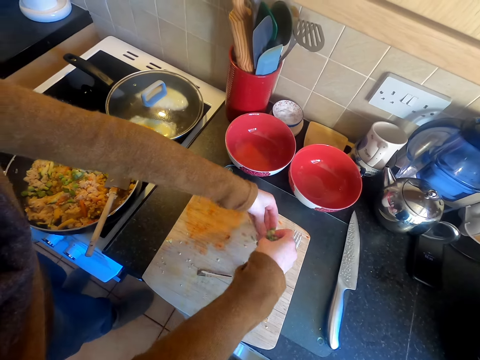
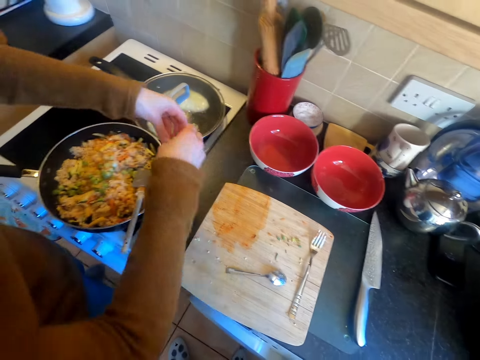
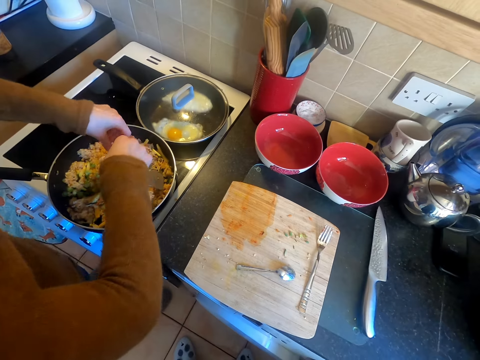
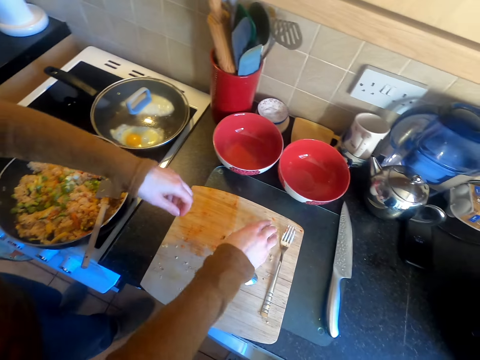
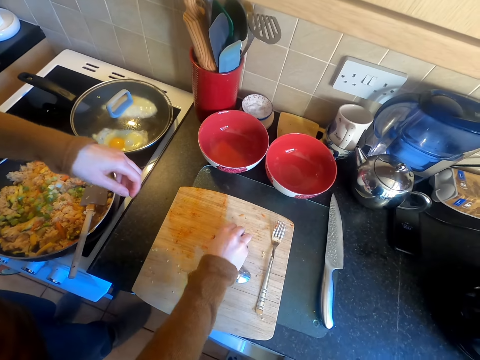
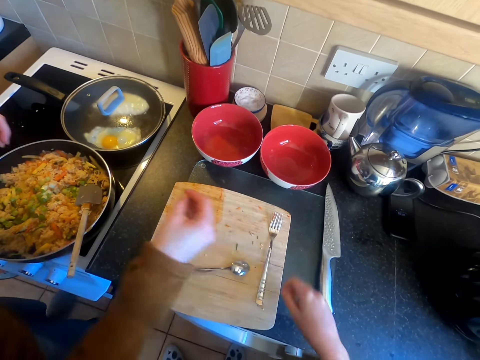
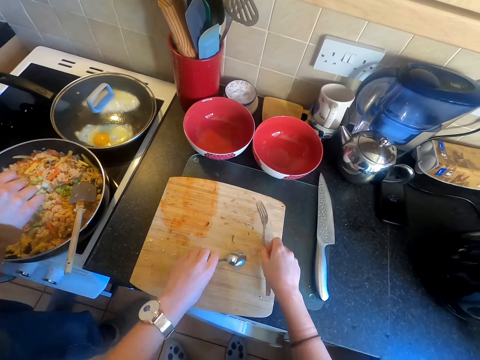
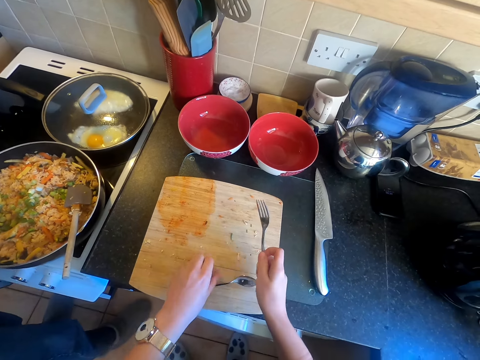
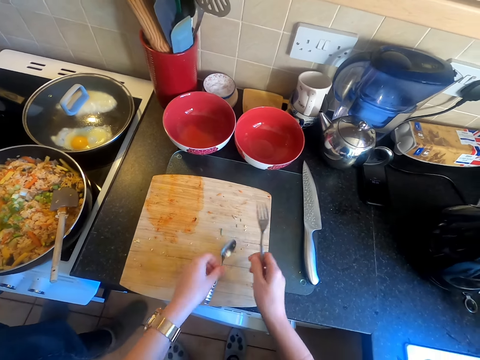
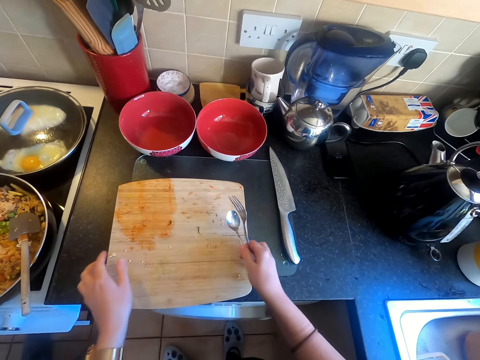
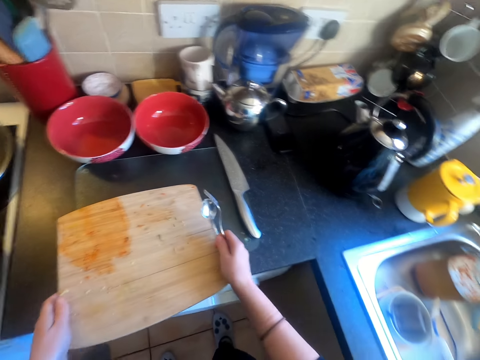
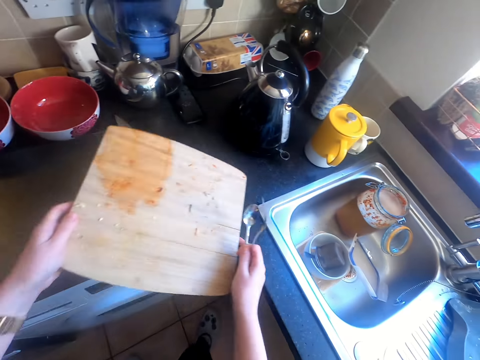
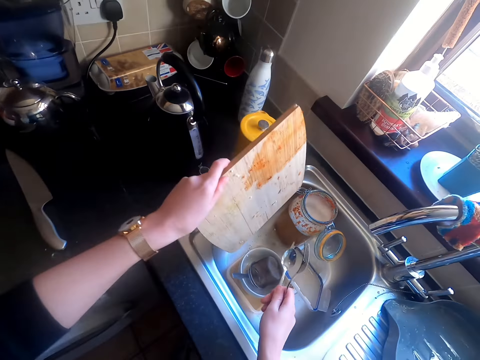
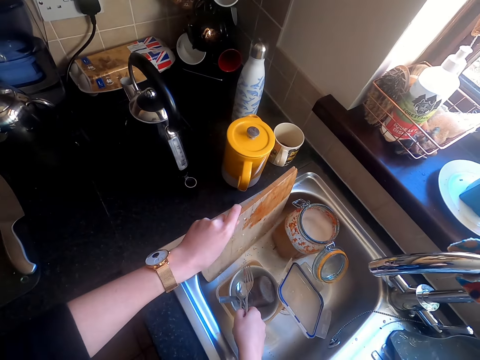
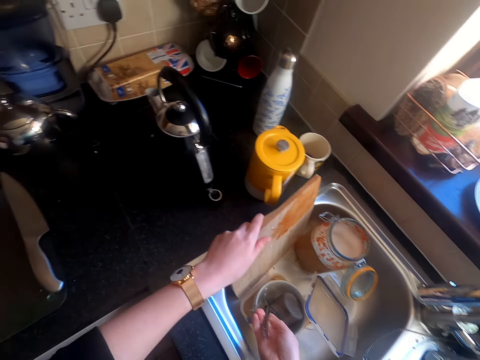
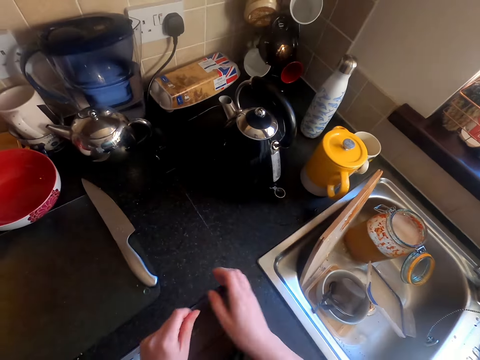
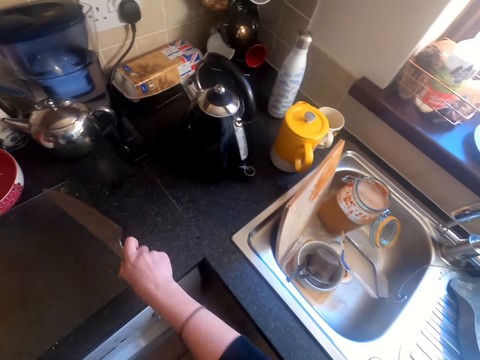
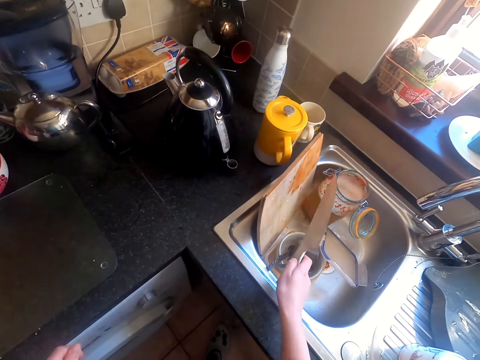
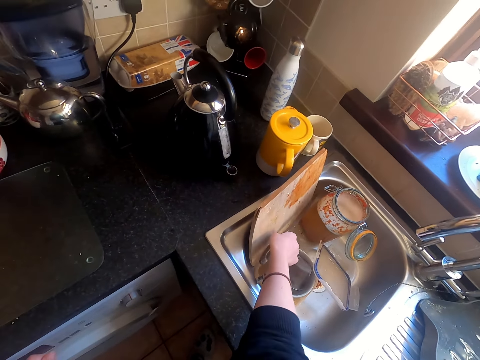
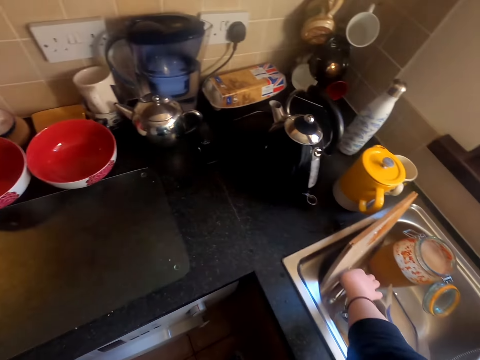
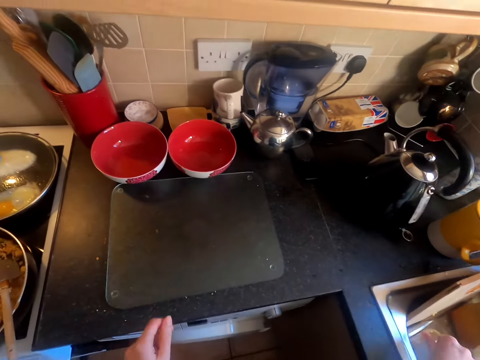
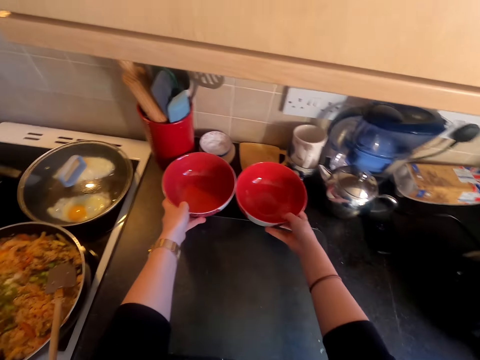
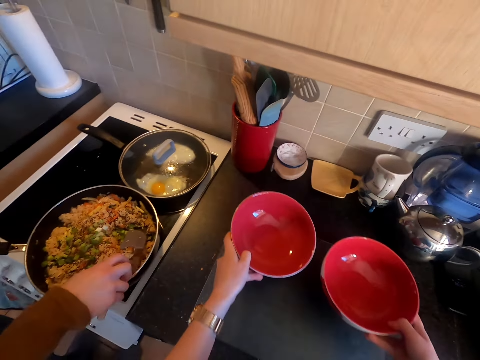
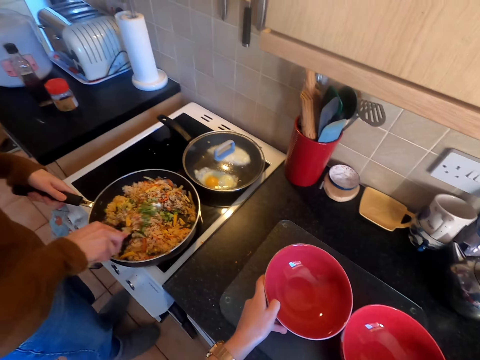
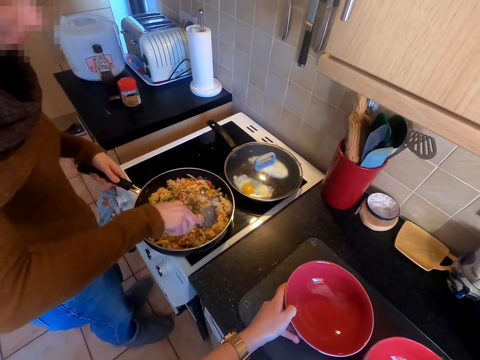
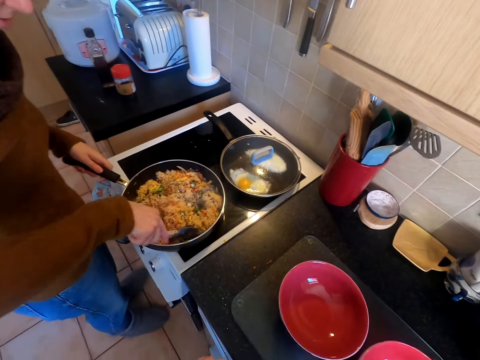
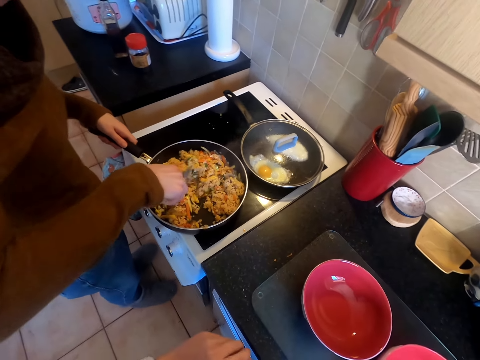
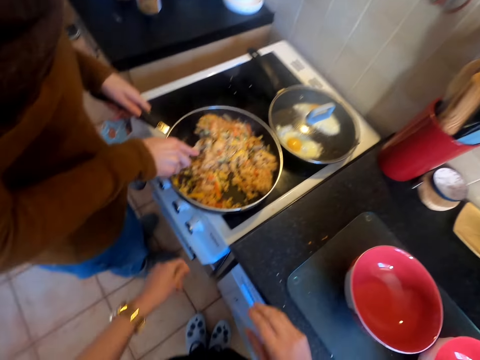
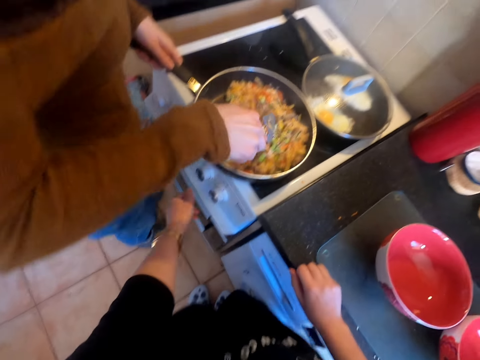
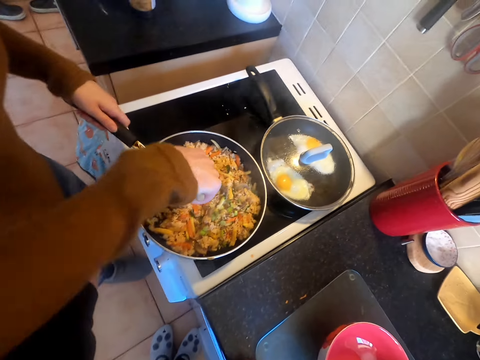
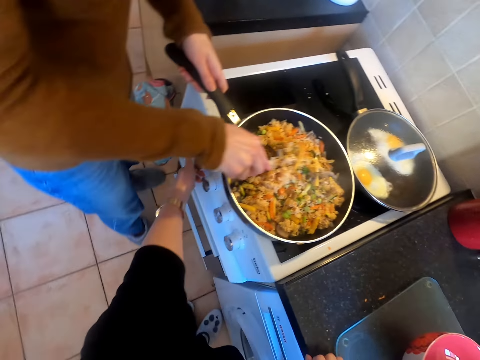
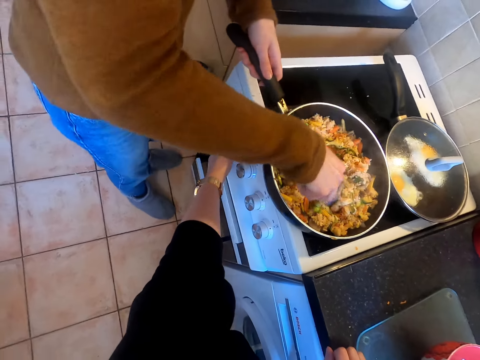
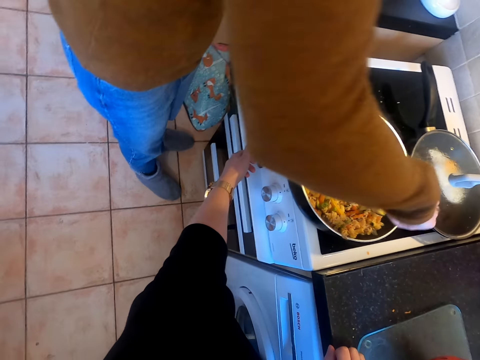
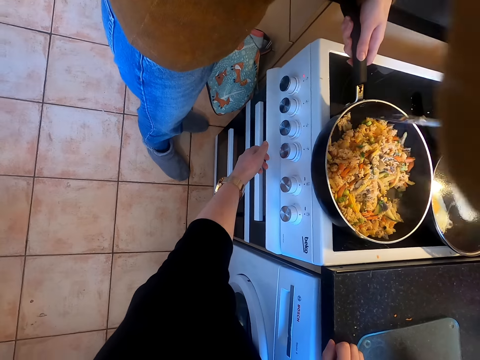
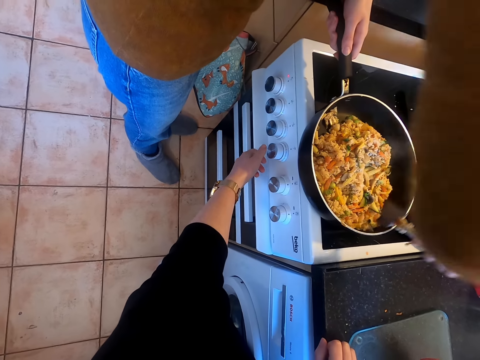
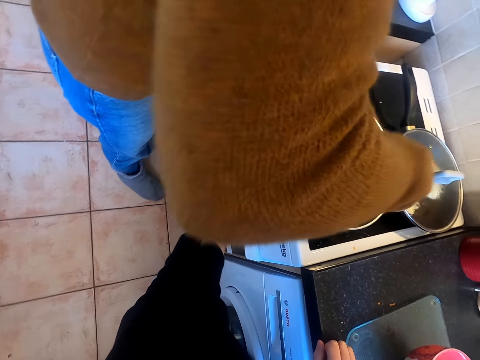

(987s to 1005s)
The camera wearer picks the bell pepper and puts the bell pepper in the food. They pick a fork and pick a spoon. They take the chopping board. They put the chopping board in the sink. They put the fork in the sink. They put the spoon in the sink. They take the knife. They place the knife in the sink. They move the bowls. They pick the bowls. They put the bowls on the counter. They talk to a lady. The lady stirs the food. The camera wearer operates the cooker.

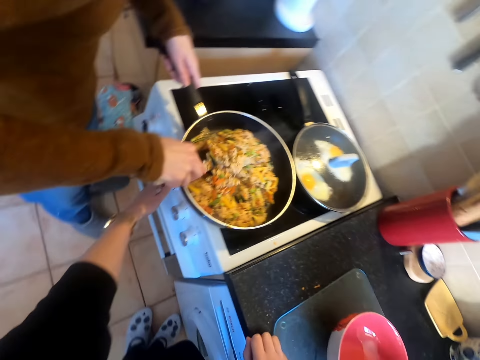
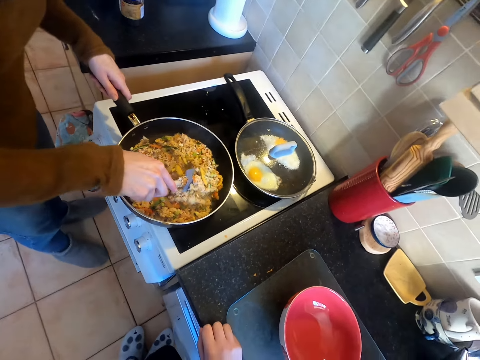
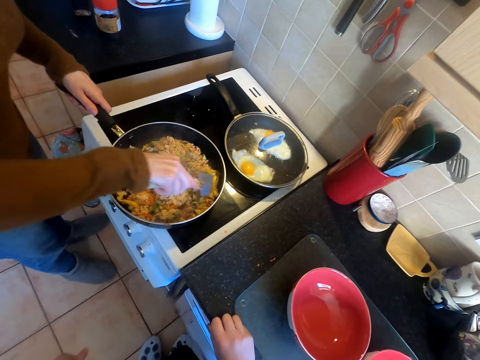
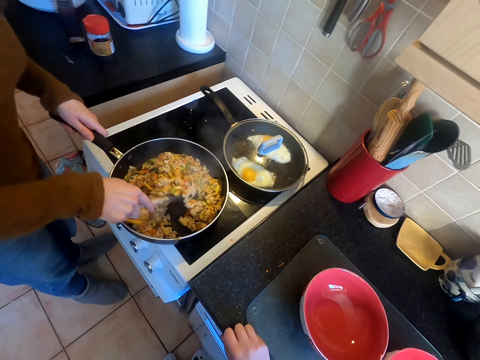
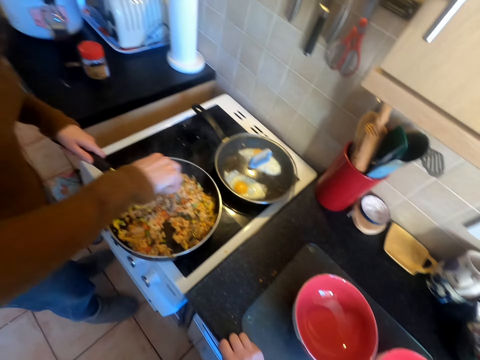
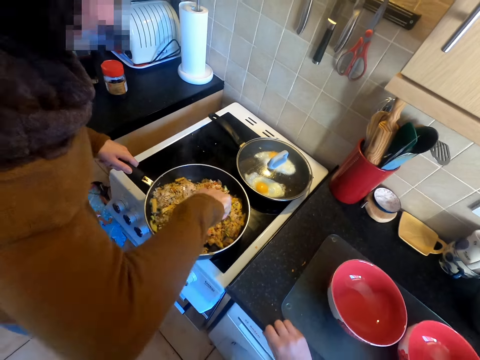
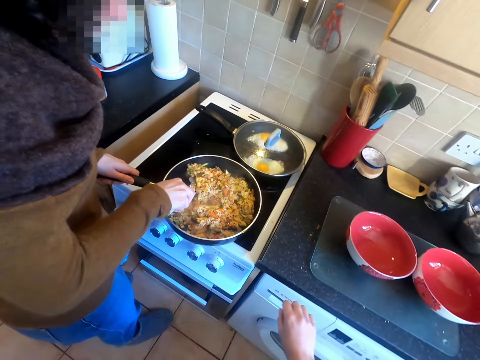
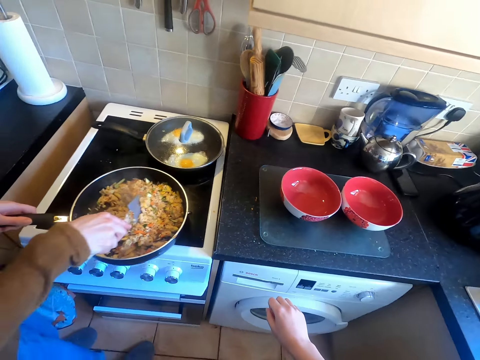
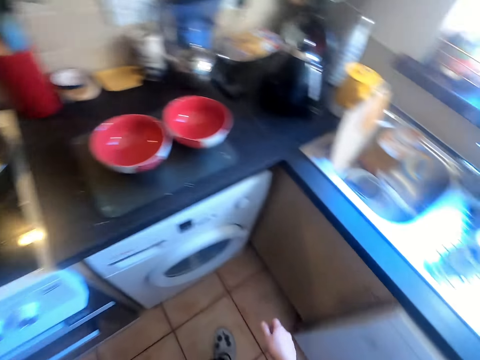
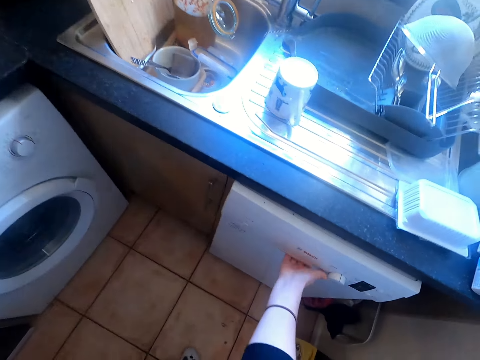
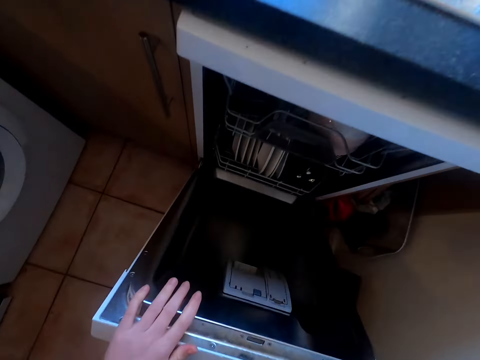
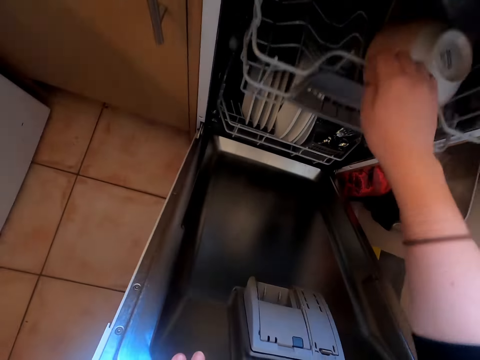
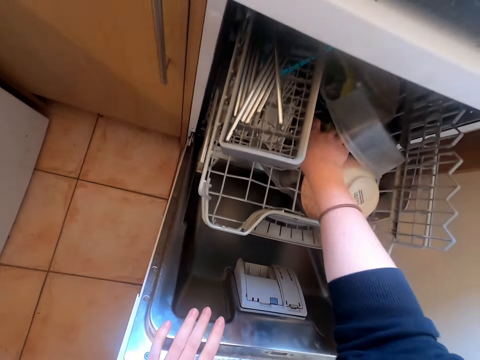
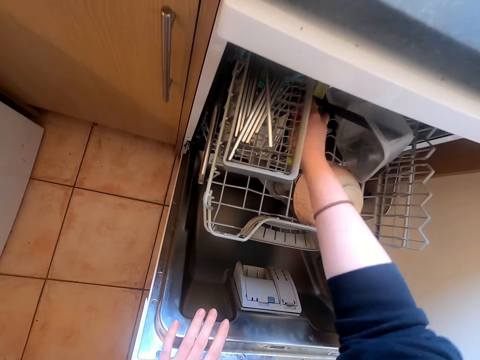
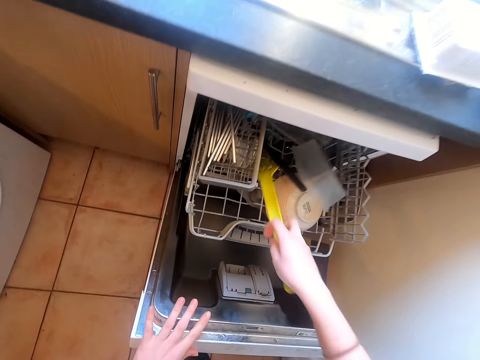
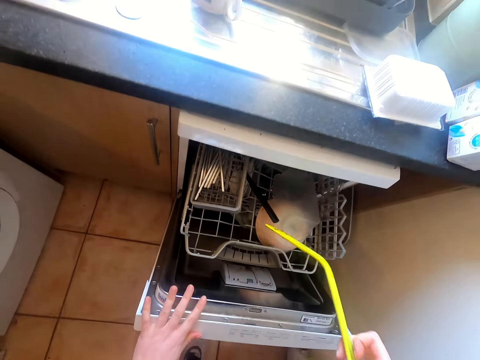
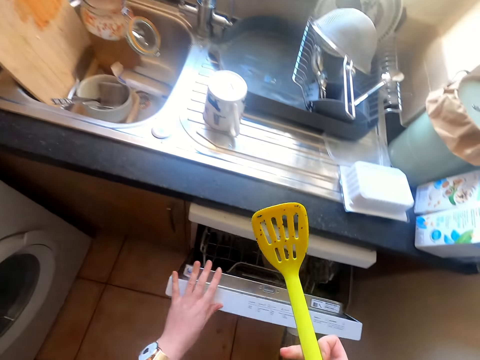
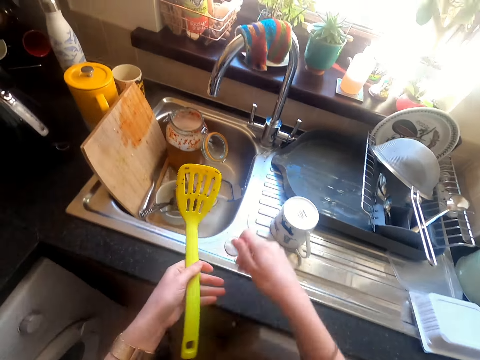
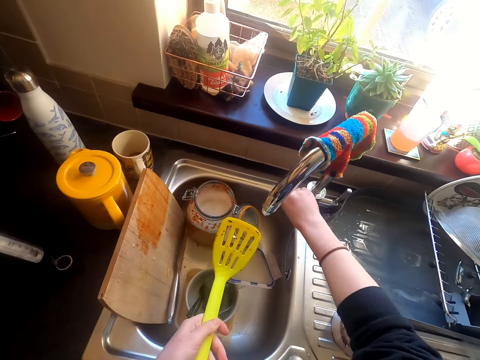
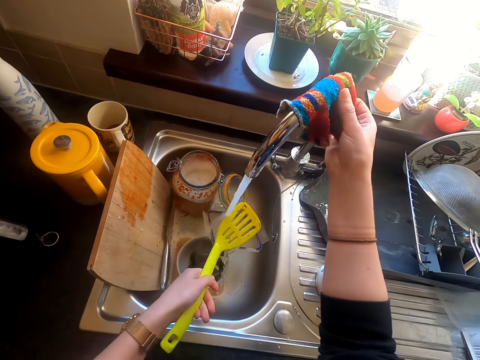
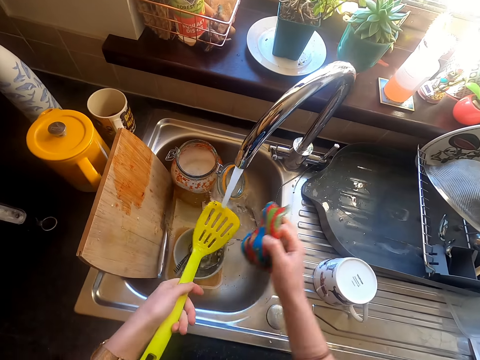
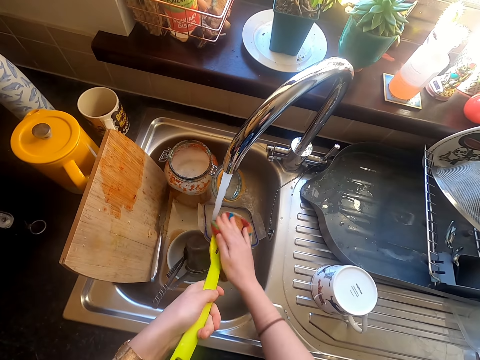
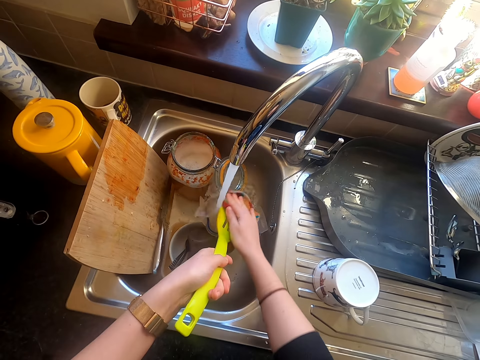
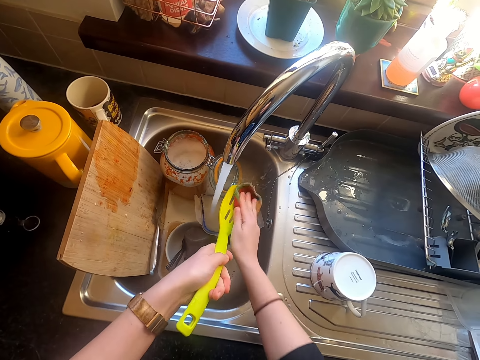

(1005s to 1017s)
The camera wearer opens the dishwasher. They take a spatula. They close the dishwasher. They turn on the sink tap. They take the dish scrubber. They wash the spatula.
